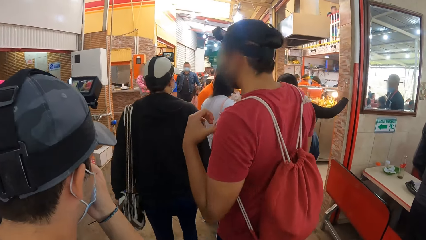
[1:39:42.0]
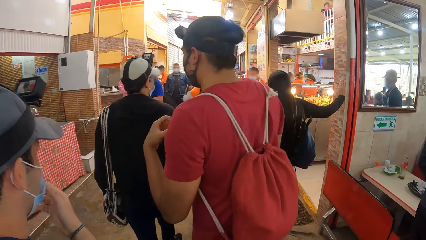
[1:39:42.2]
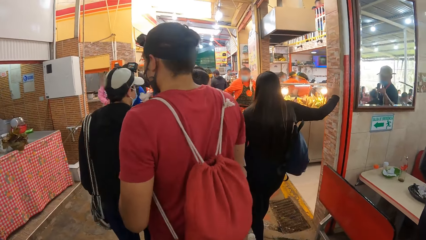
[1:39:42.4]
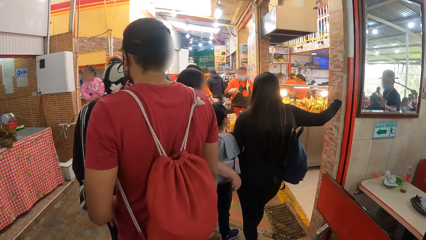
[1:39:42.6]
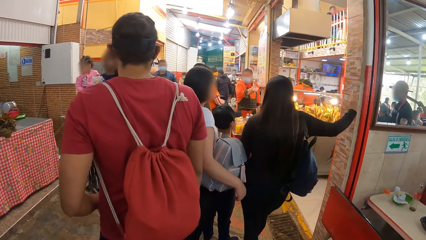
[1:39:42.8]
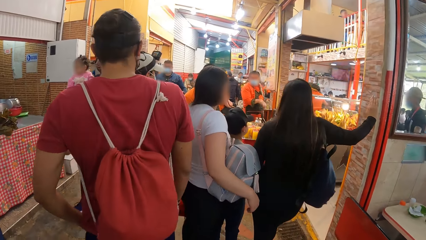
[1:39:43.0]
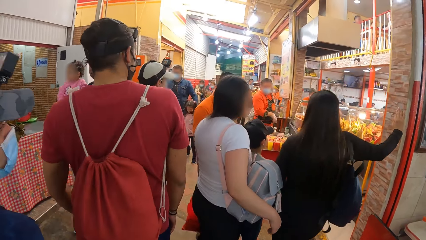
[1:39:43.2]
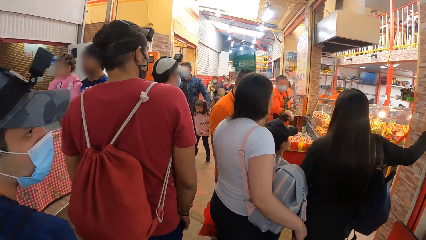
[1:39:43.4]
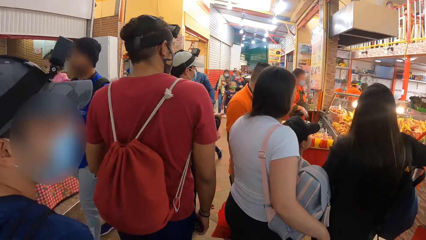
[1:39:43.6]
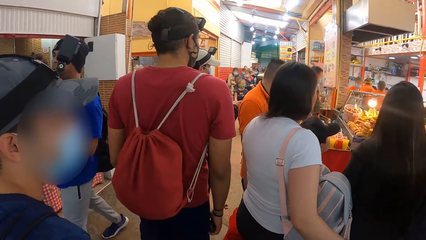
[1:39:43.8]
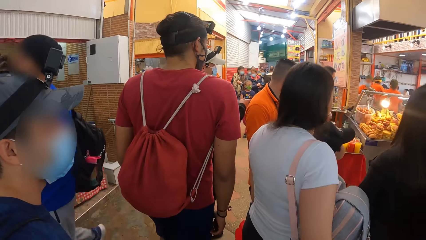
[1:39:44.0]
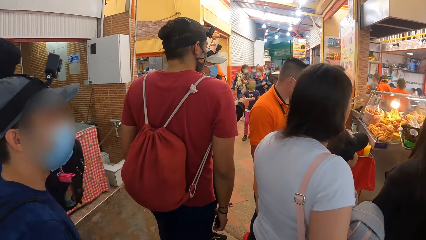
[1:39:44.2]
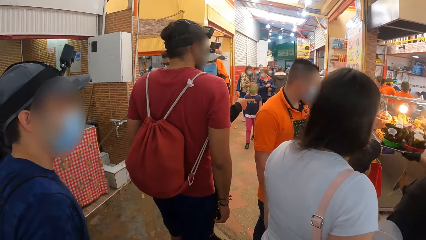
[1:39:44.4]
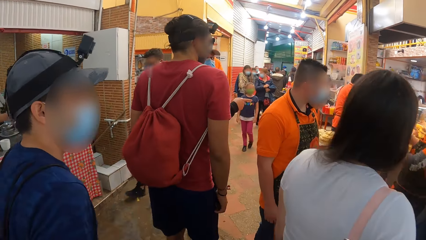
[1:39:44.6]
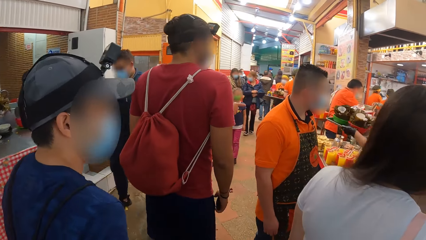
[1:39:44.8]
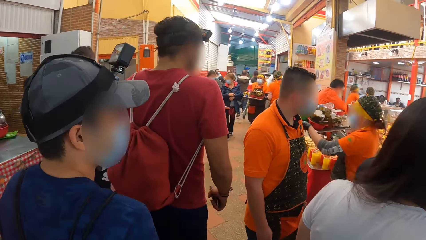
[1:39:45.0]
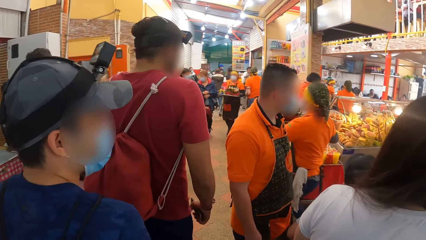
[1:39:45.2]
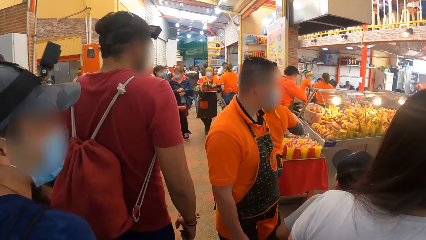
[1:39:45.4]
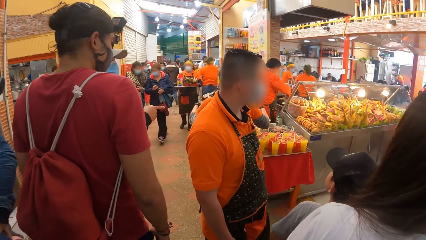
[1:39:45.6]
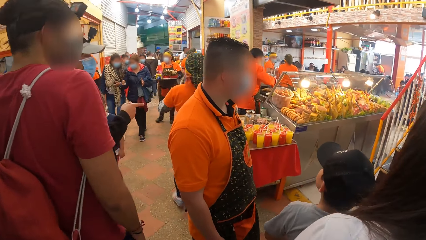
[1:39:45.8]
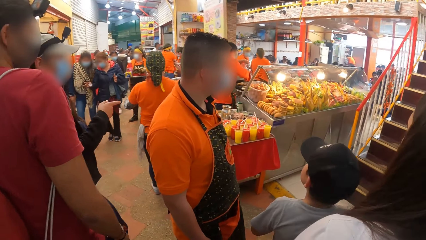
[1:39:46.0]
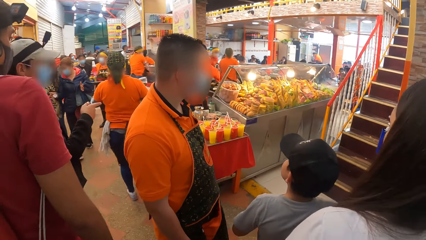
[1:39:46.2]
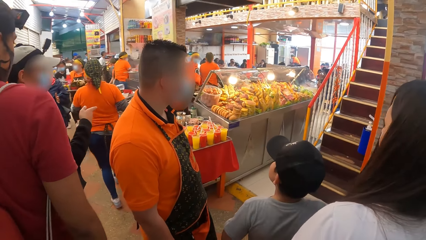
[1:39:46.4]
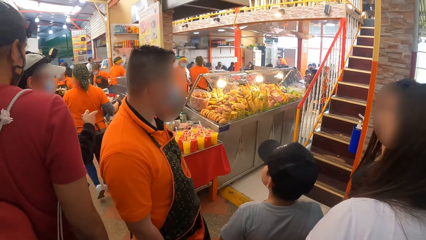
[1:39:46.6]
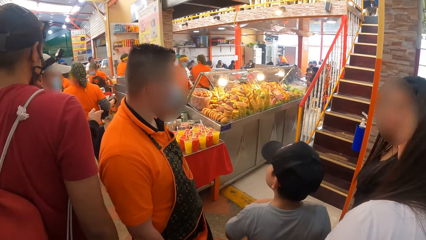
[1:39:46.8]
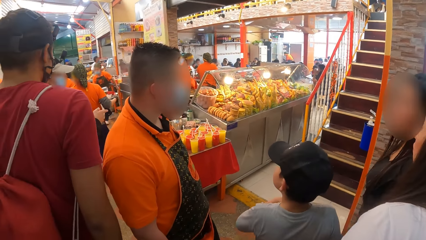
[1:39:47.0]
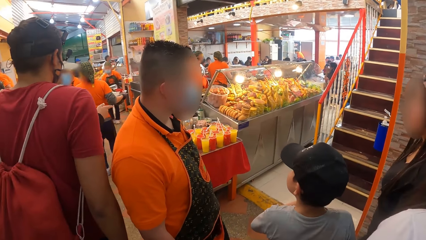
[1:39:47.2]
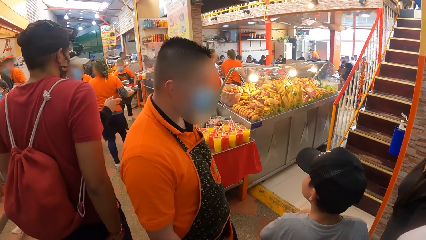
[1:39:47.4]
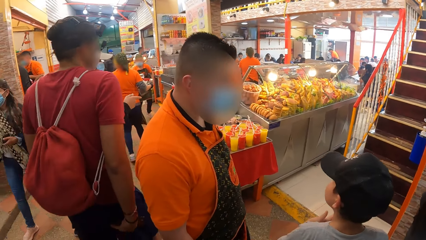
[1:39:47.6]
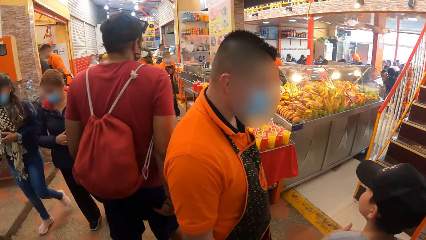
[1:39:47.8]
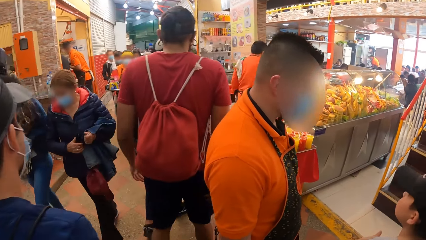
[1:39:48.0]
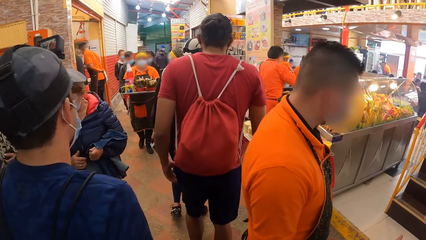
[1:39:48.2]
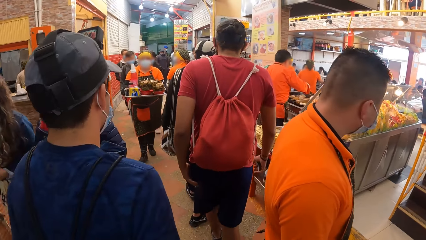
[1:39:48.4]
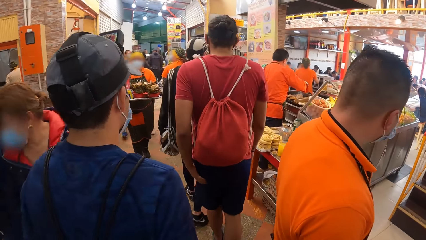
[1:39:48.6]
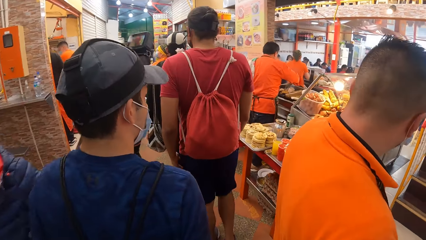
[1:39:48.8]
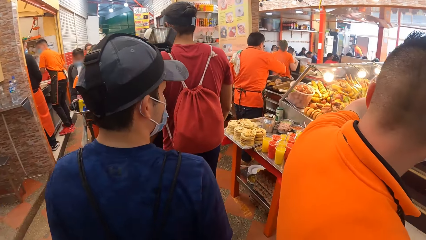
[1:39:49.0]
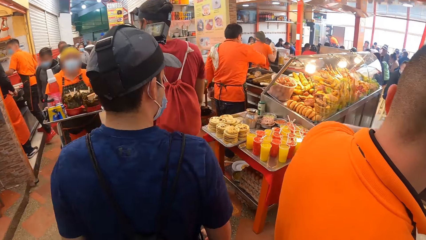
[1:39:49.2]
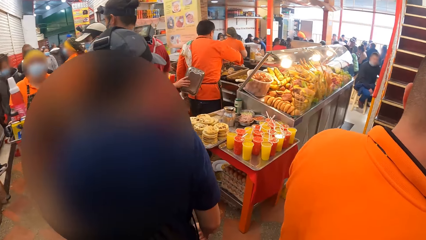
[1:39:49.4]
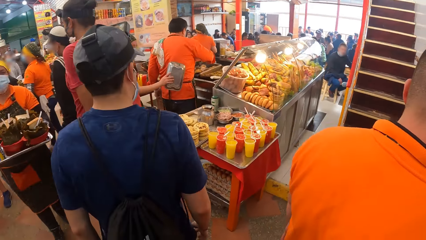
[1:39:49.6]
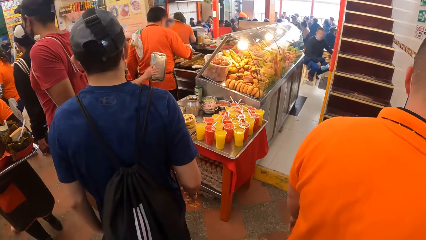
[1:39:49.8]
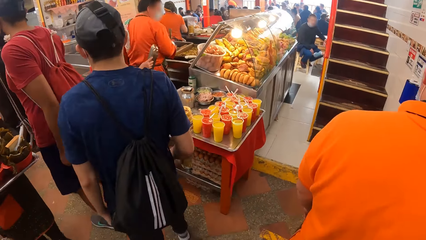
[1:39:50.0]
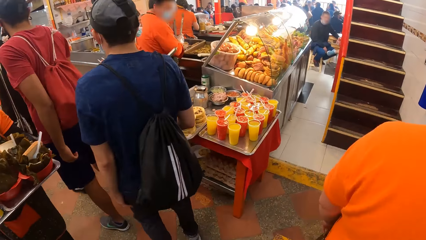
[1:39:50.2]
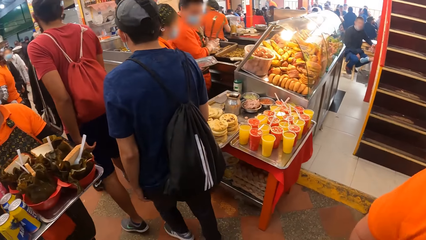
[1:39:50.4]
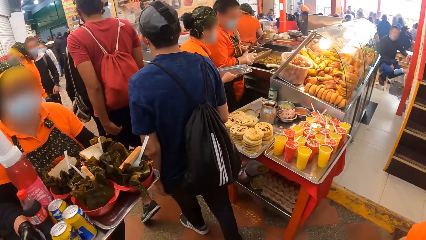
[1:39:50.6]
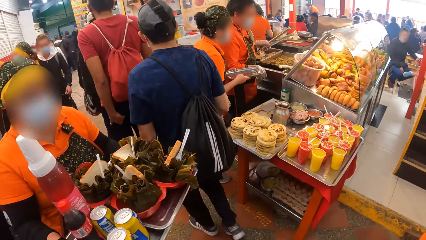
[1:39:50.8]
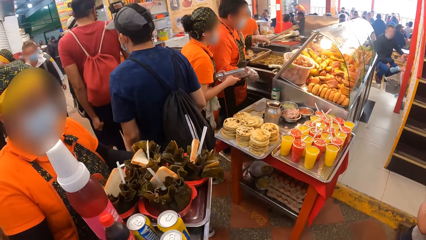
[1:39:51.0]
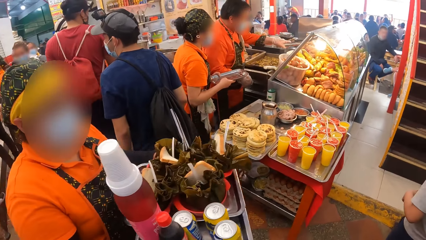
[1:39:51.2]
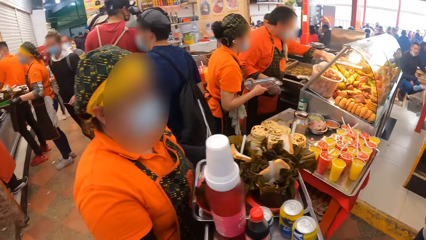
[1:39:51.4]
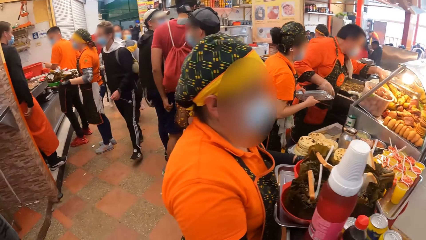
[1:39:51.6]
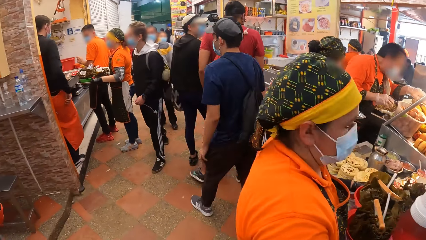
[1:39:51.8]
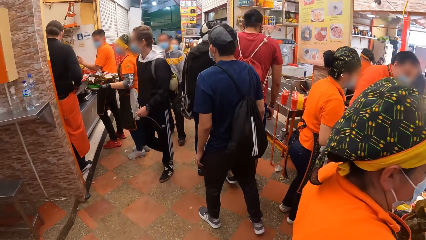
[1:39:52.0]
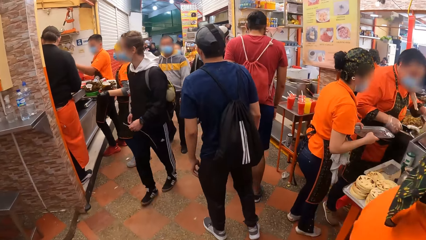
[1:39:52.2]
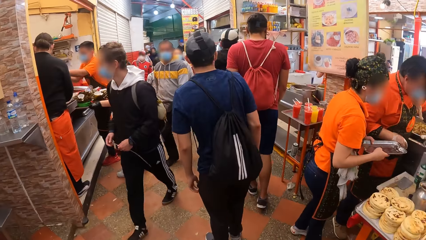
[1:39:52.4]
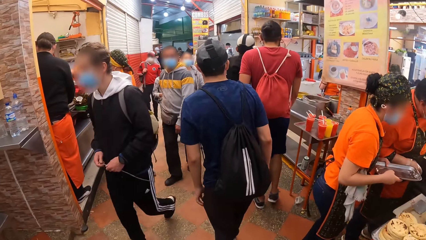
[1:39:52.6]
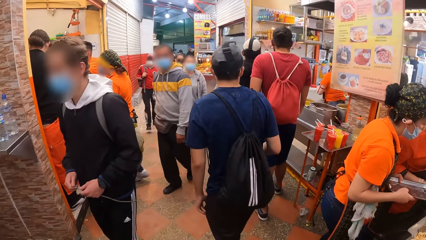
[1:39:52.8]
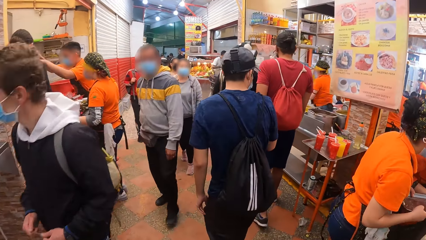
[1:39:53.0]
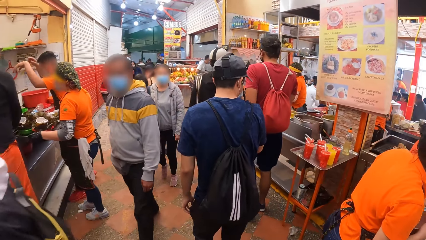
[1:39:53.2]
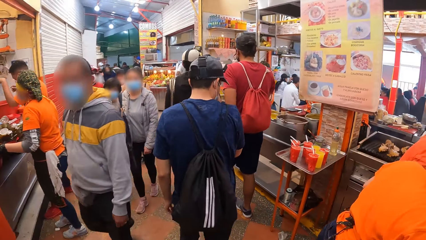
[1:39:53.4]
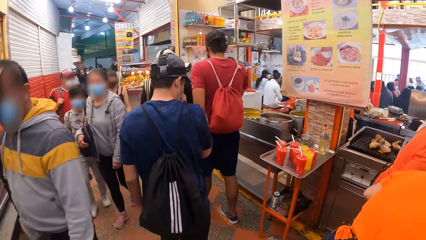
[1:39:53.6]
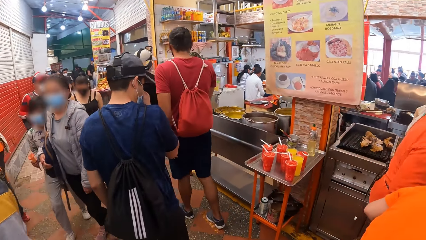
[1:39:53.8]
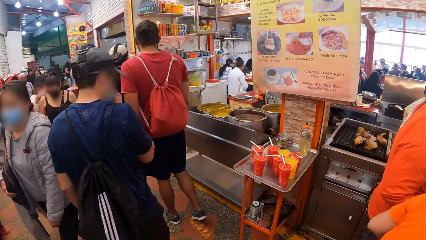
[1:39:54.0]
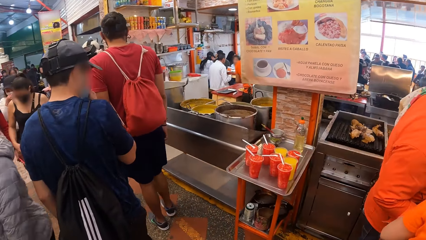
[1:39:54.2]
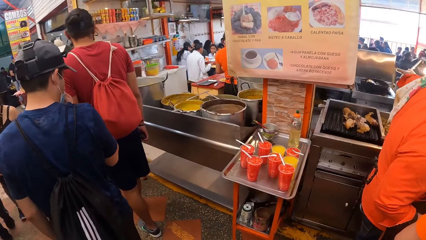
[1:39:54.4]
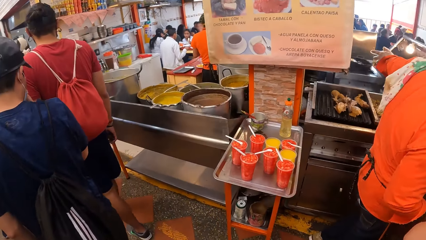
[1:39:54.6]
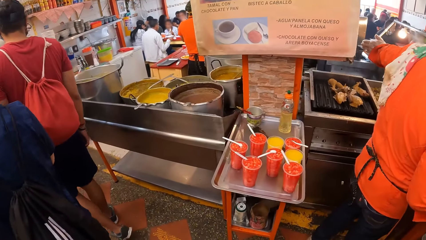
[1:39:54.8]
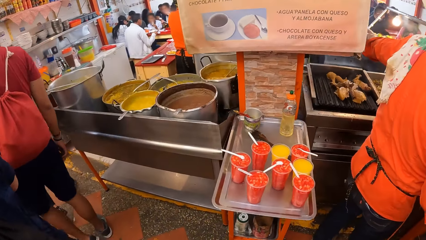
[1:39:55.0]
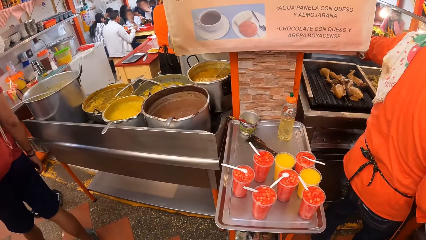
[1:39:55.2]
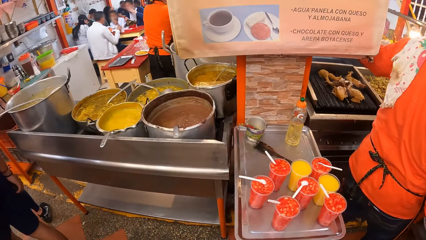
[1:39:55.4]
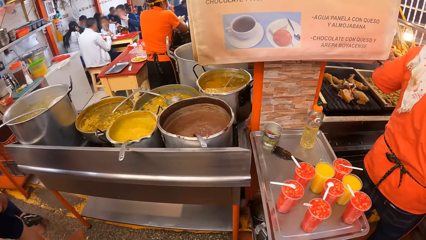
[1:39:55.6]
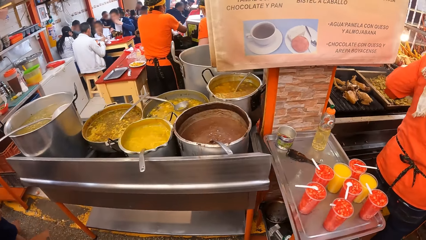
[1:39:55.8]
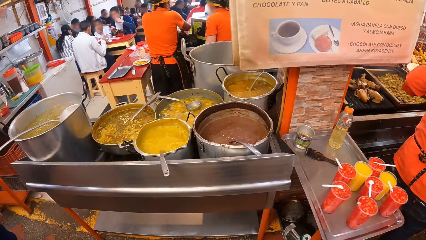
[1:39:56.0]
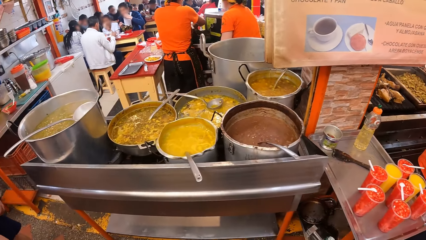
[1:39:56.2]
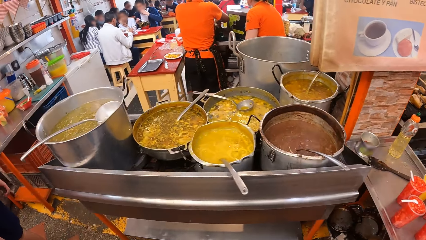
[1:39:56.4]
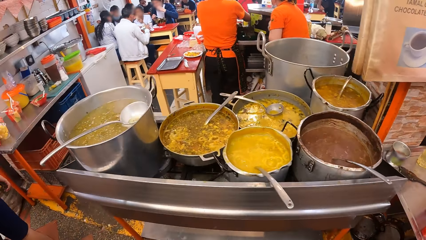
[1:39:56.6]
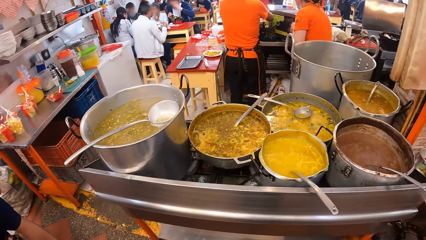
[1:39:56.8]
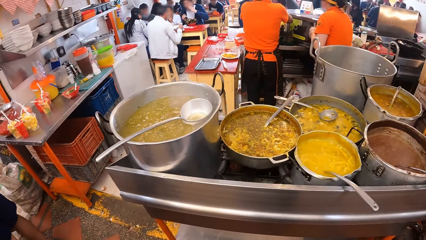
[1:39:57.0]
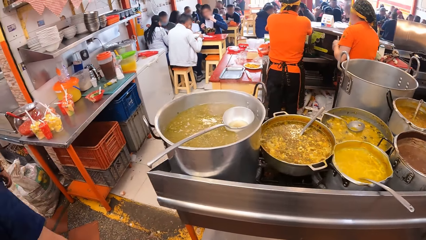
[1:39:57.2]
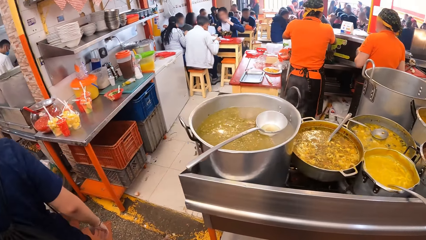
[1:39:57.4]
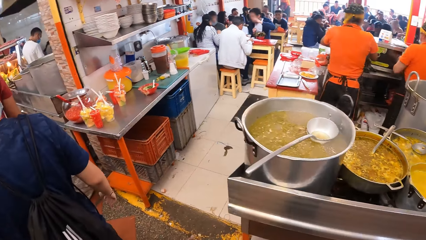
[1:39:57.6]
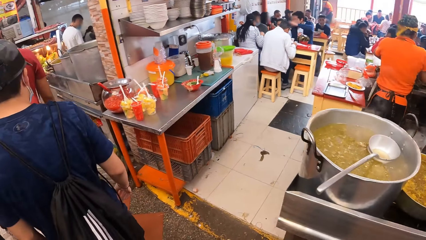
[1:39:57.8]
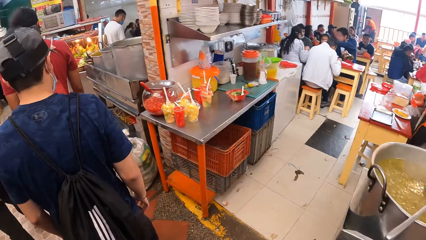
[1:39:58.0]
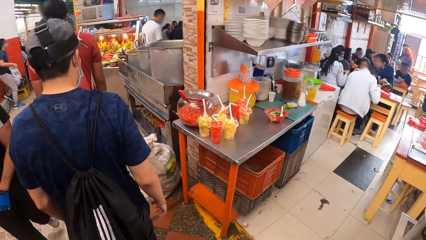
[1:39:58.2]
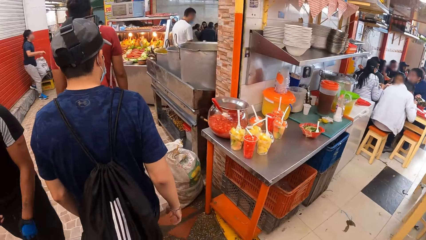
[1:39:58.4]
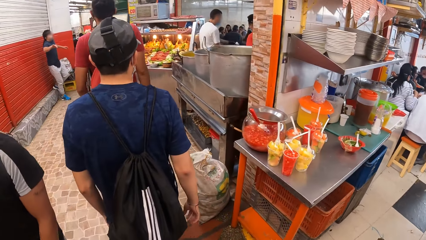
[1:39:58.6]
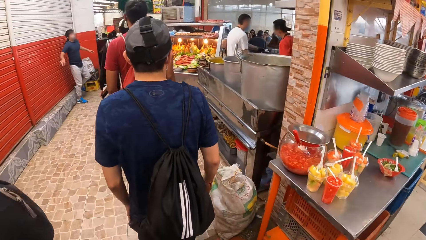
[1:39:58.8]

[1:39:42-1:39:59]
A man carries a bag, stops and walks. Another man walks.
